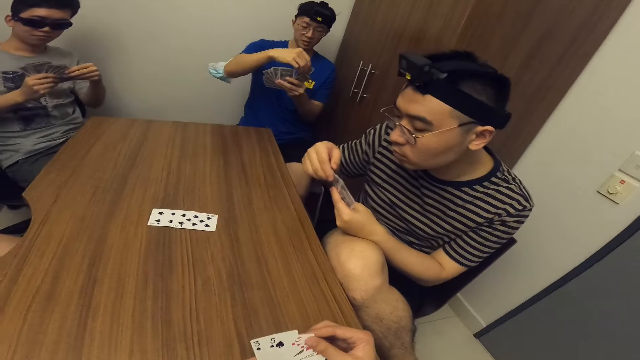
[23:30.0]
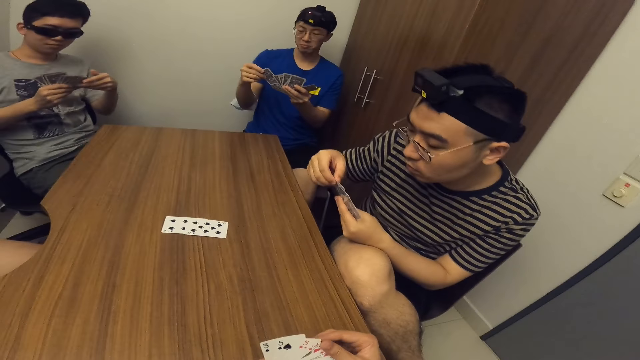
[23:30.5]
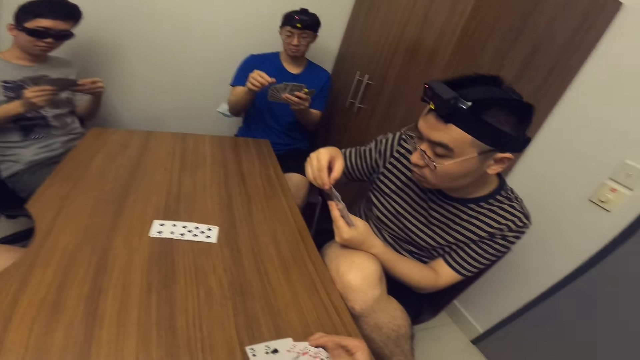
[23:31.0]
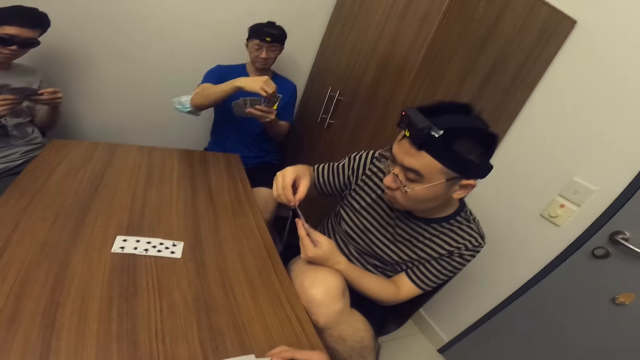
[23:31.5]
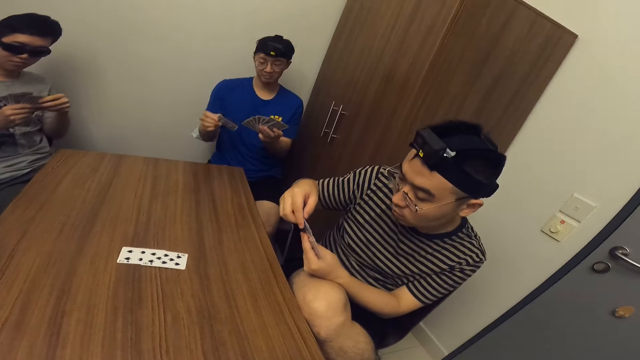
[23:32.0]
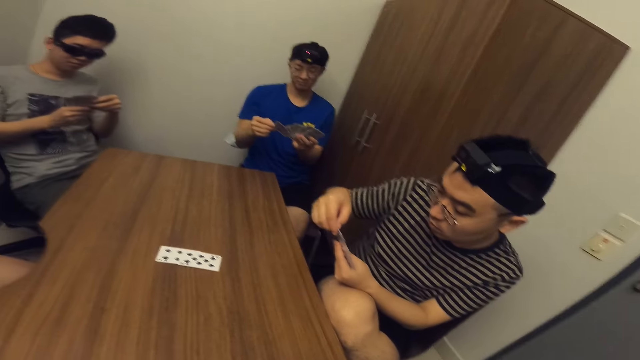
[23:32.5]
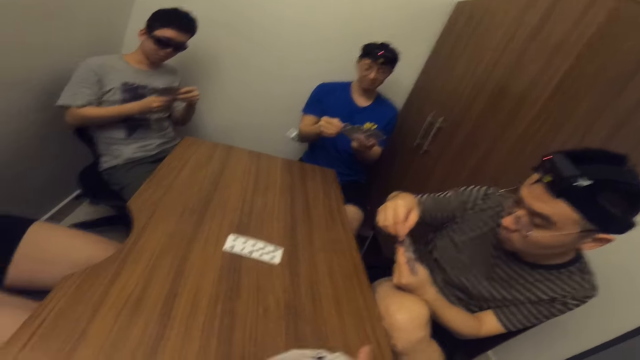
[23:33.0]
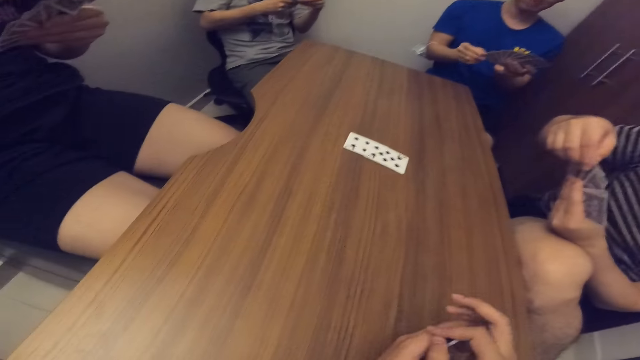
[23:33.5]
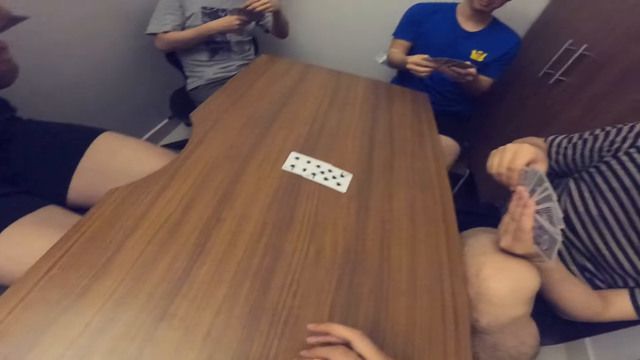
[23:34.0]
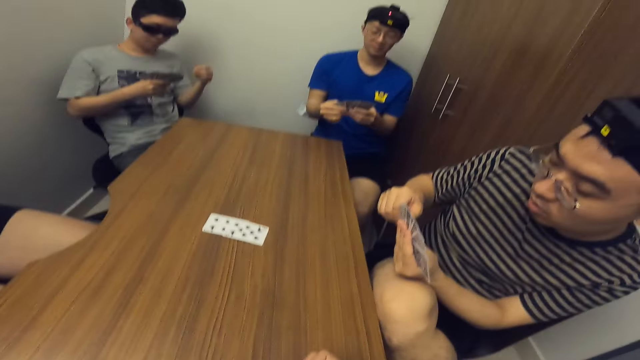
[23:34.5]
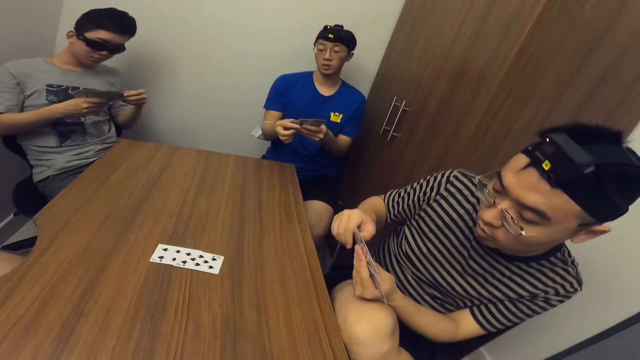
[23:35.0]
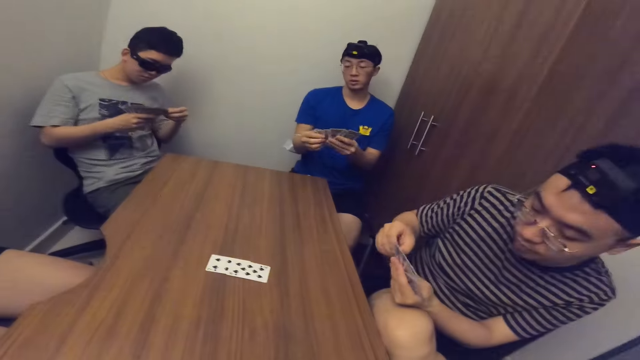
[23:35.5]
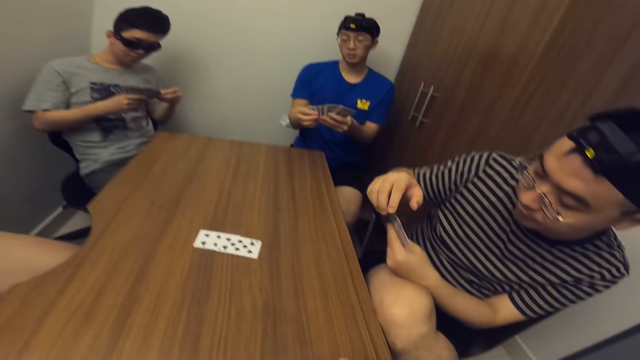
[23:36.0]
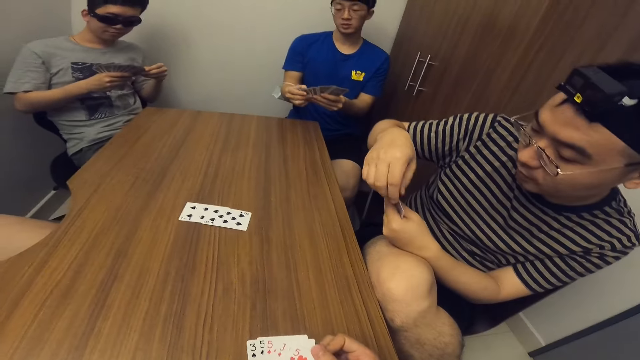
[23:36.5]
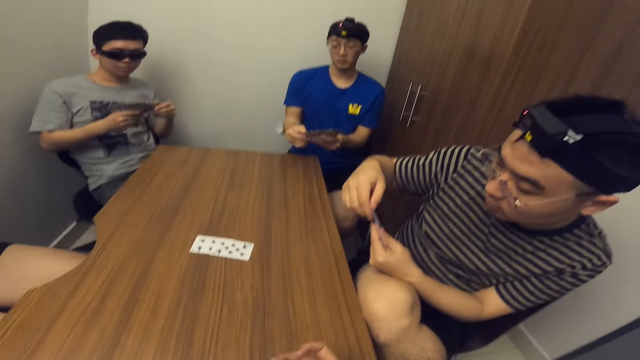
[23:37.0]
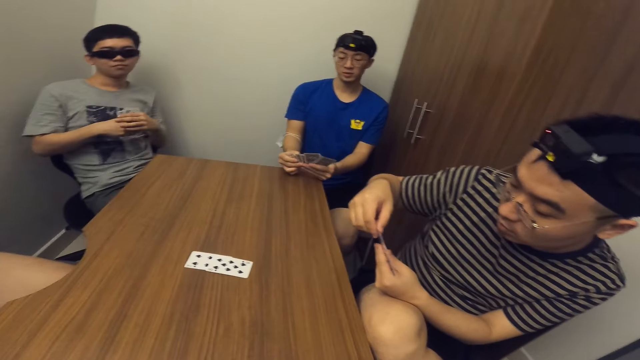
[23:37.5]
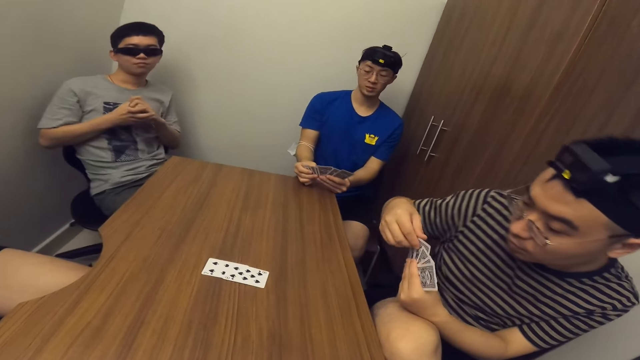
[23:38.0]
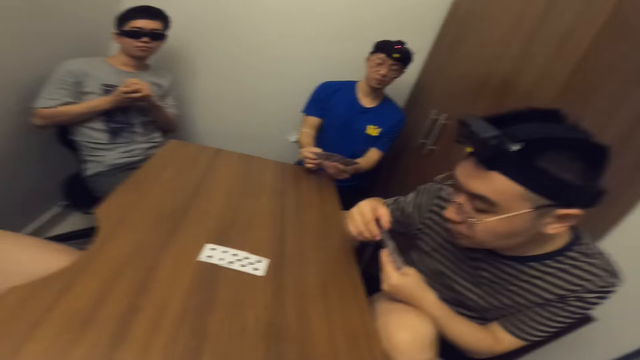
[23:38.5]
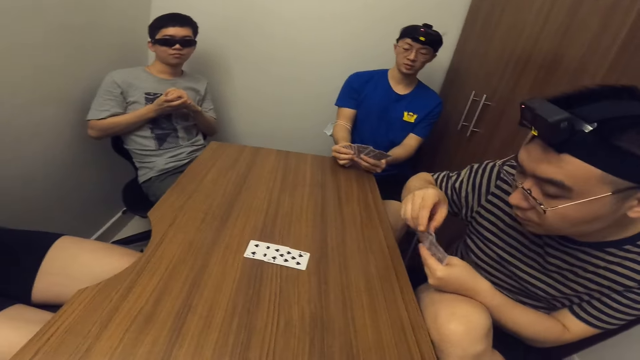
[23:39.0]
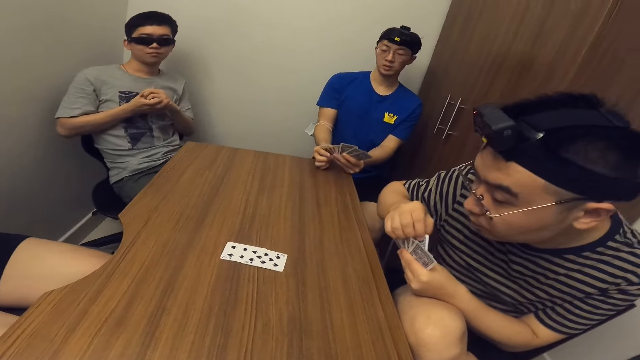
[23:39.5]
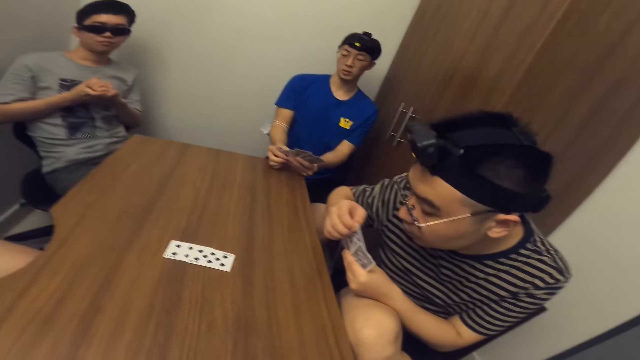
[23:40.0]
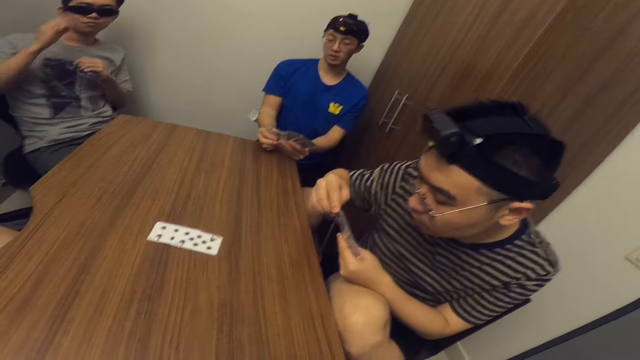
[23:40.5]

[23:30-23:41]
A man rests both hands on the table.

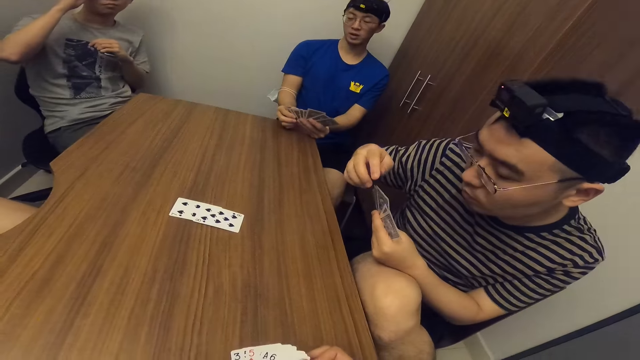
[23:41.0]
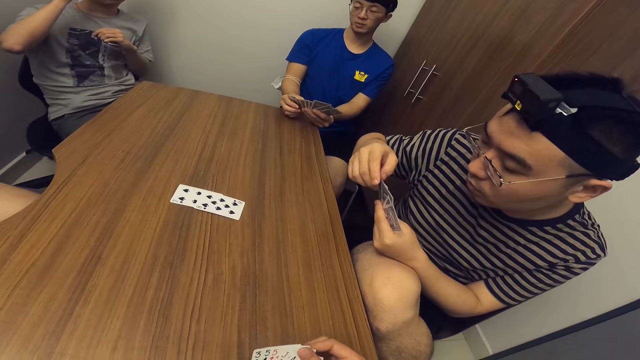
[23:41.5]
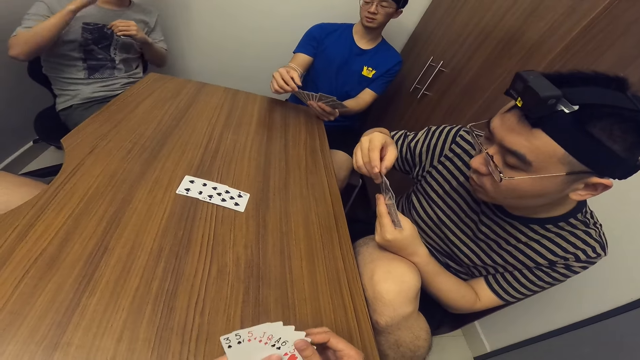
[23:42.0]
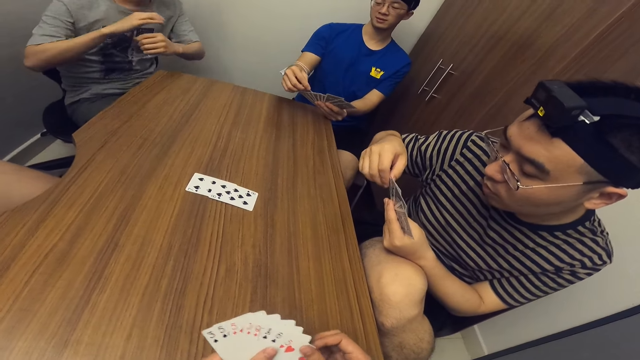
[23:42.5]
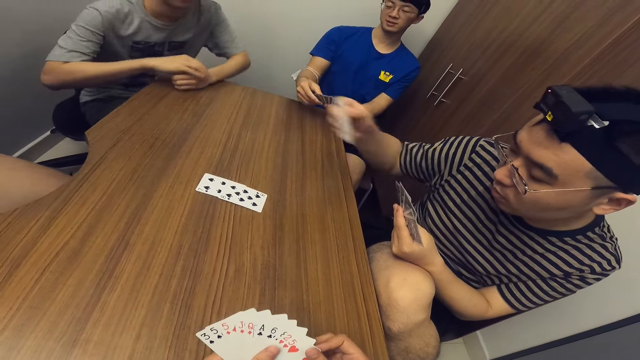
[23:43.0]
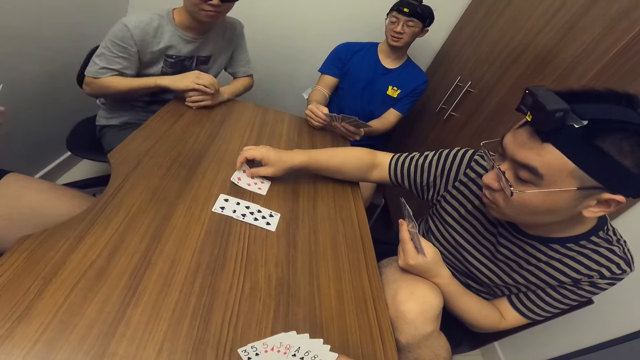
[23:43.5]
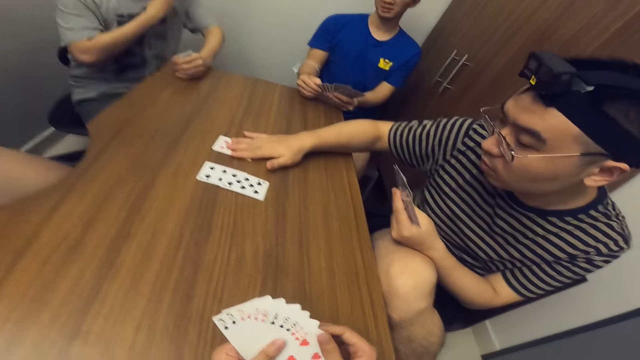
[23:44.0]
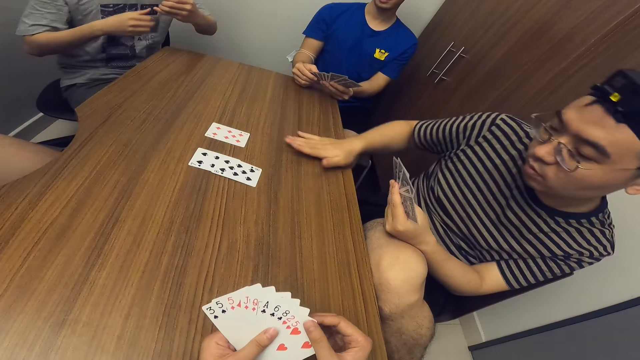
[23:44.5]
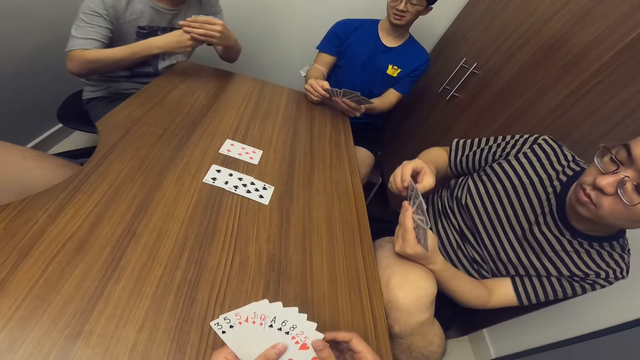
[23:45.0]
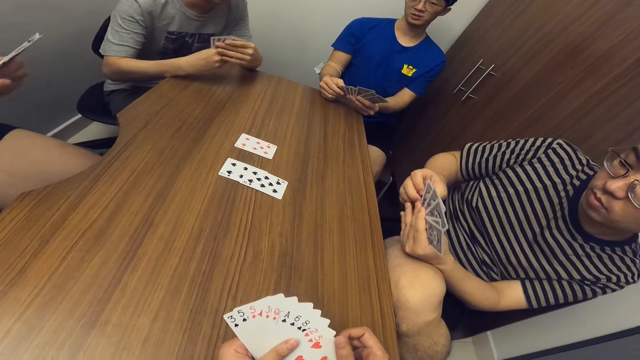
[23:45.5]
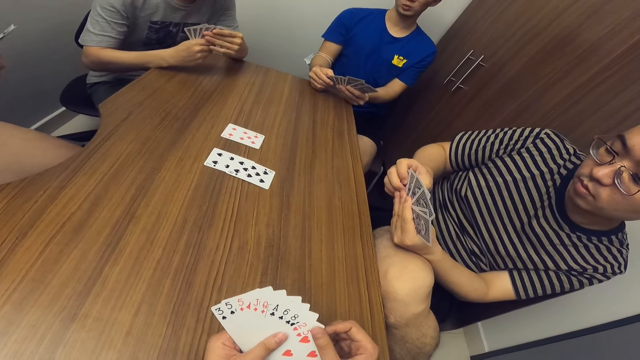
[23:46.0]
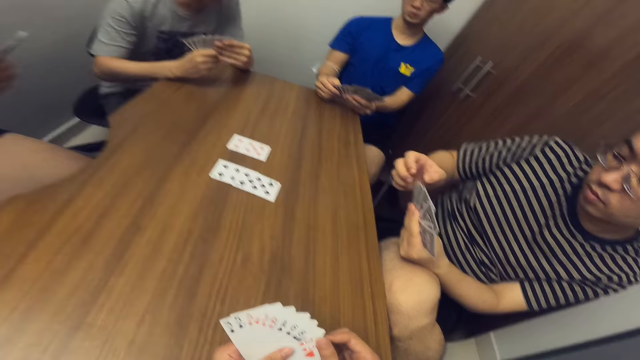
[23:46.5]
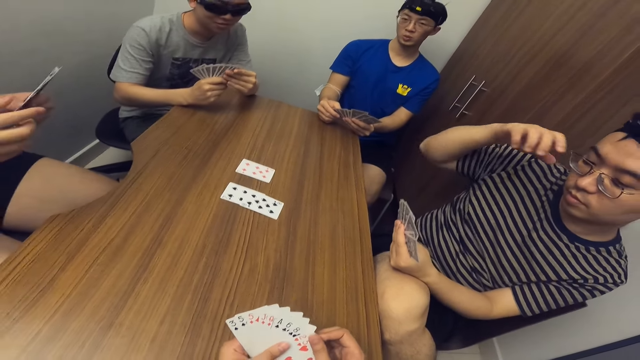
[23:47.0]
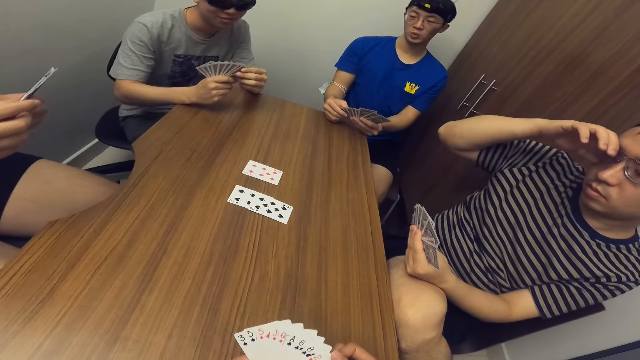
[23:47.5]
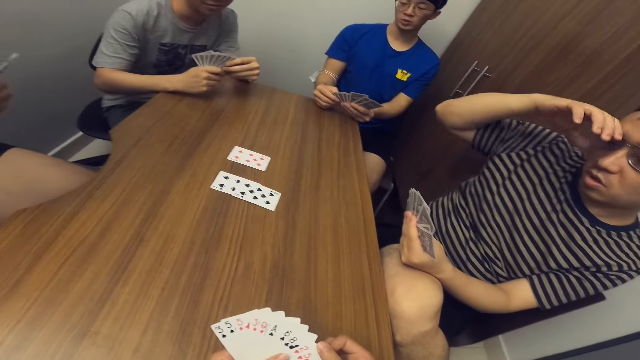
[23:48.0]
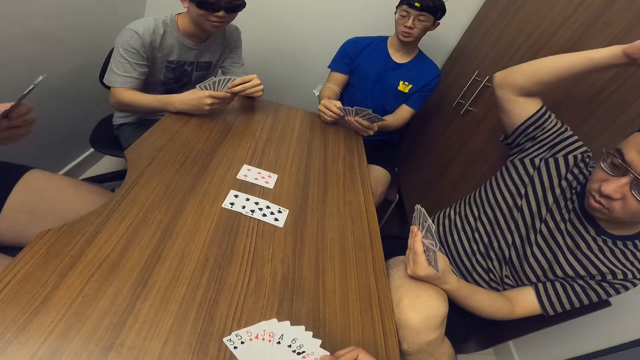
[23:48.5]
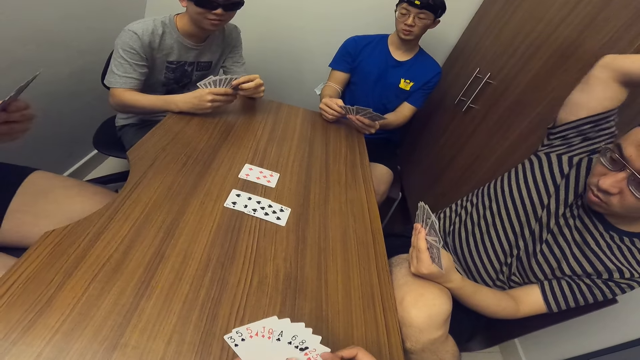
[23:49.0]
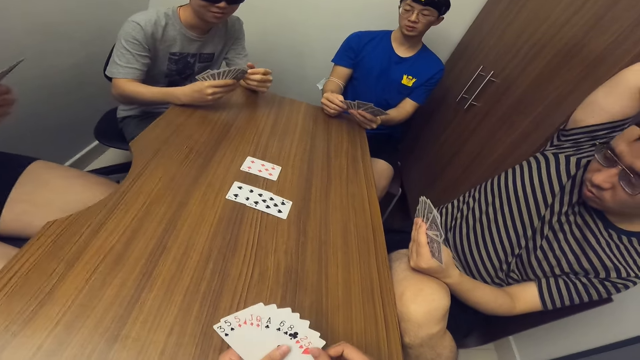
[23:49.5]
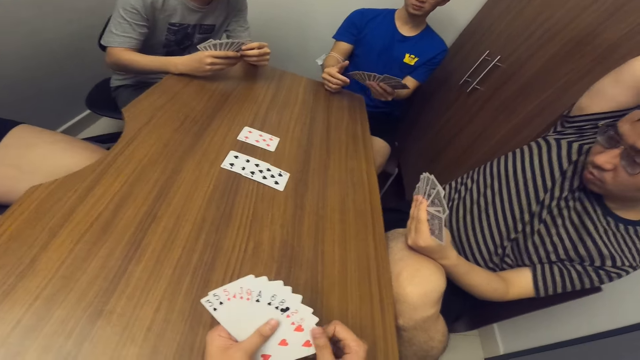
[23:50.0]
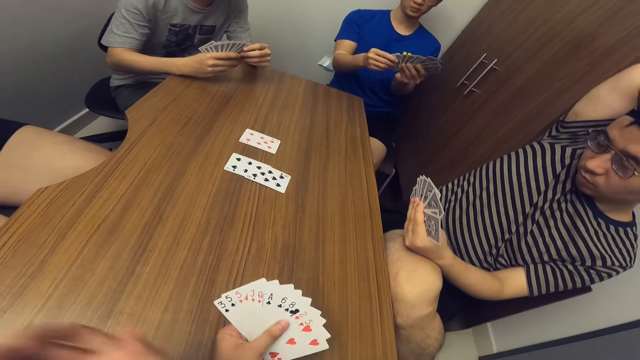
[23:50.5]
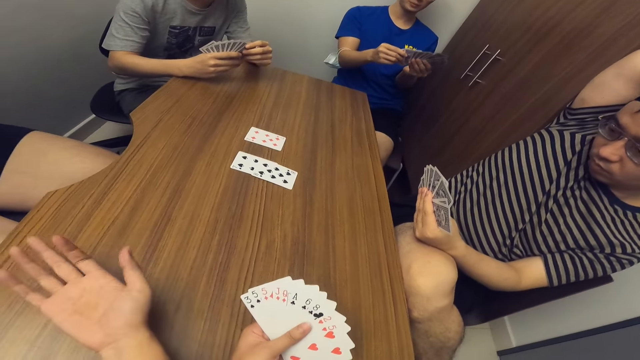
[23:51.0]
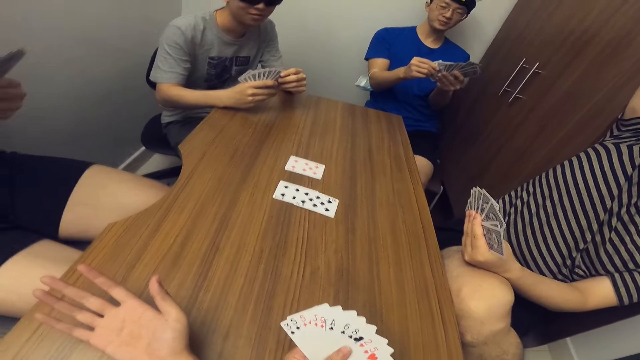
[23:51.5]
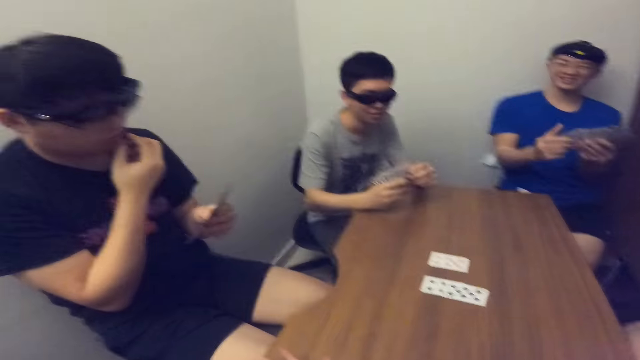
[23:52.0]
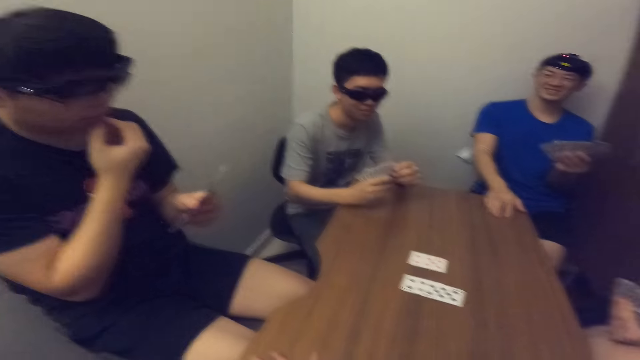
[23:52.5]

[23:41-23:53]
A man drops a card on the table with his right hand. Another man rests both hands on the table. The first man adjusts his glasses and raises his right hand. The camera wearer points at a man.
